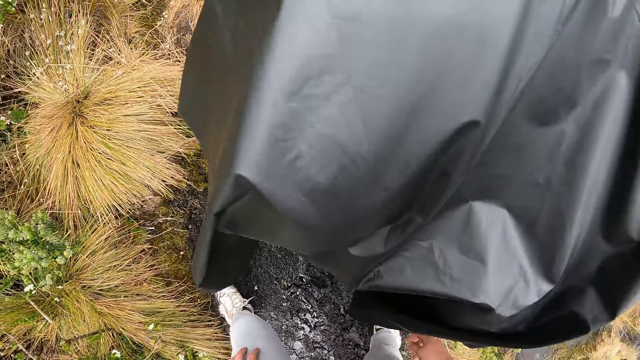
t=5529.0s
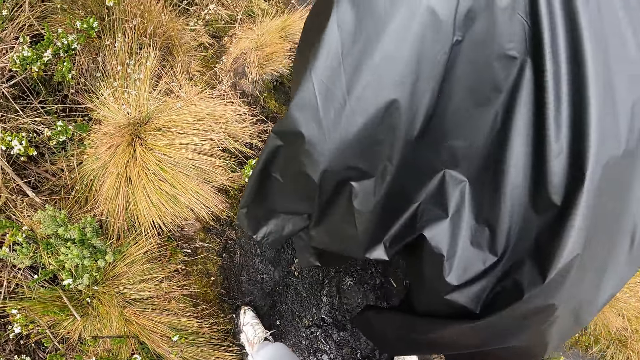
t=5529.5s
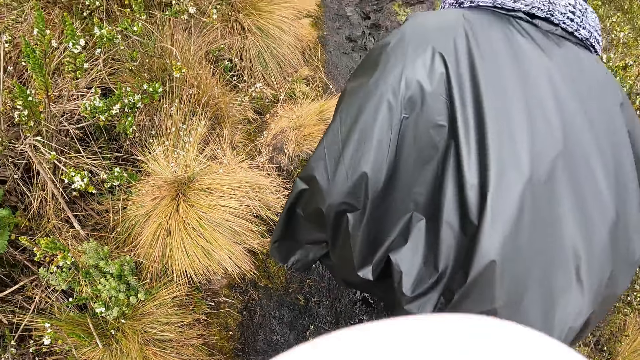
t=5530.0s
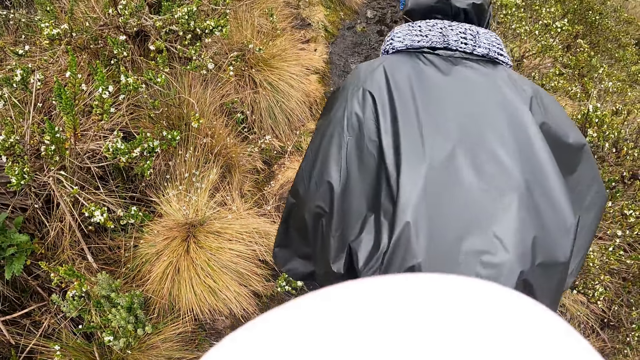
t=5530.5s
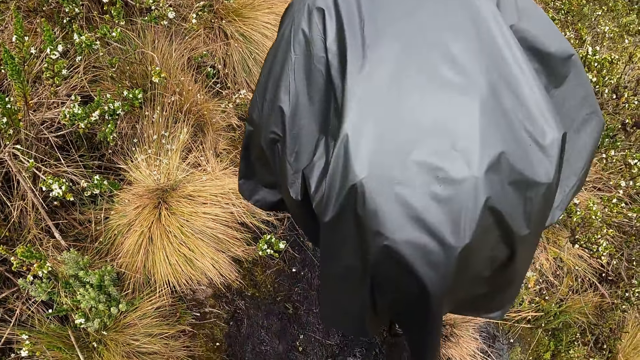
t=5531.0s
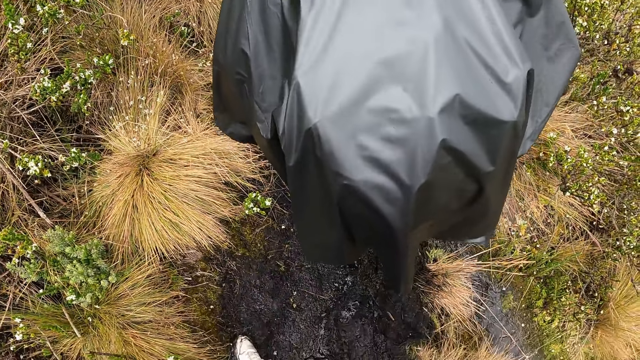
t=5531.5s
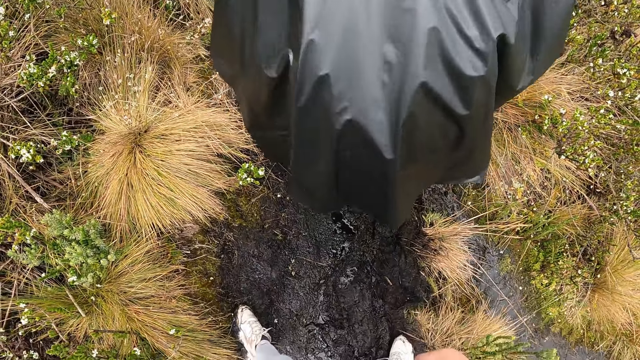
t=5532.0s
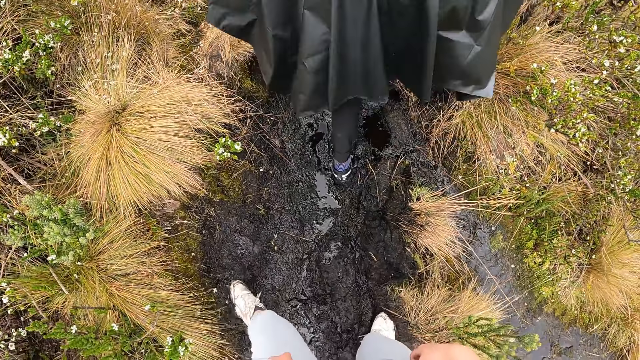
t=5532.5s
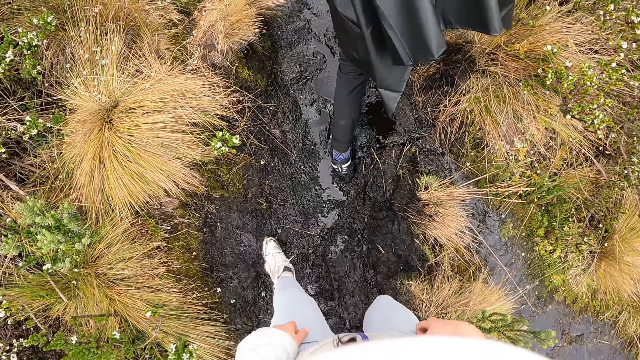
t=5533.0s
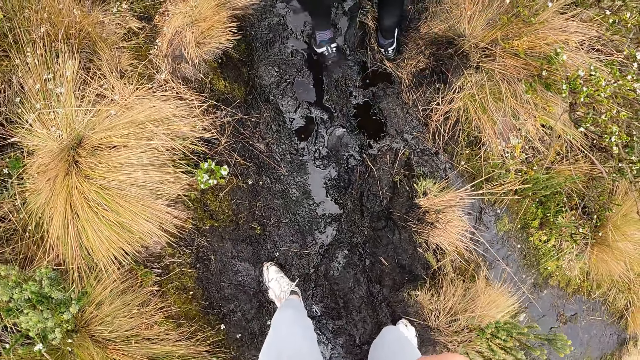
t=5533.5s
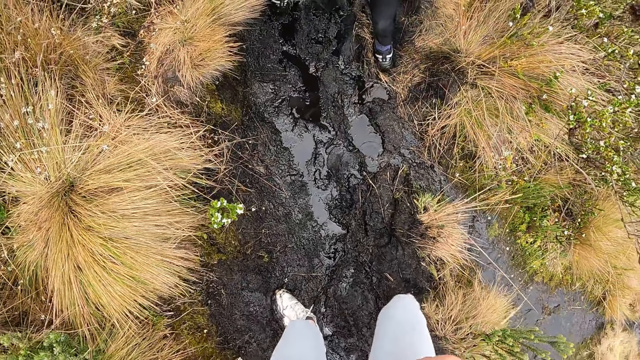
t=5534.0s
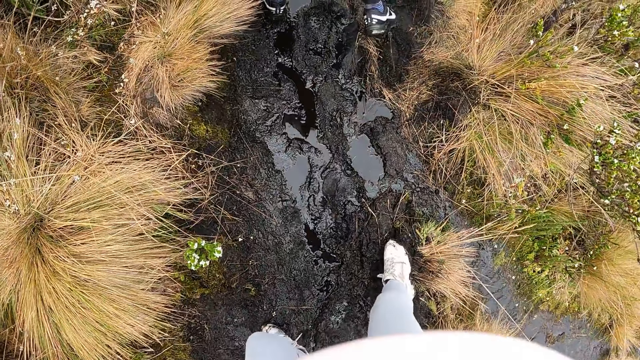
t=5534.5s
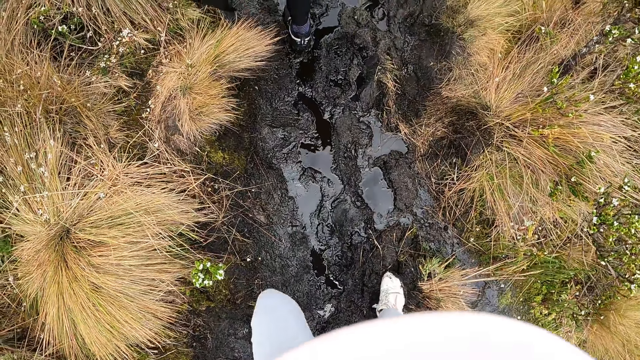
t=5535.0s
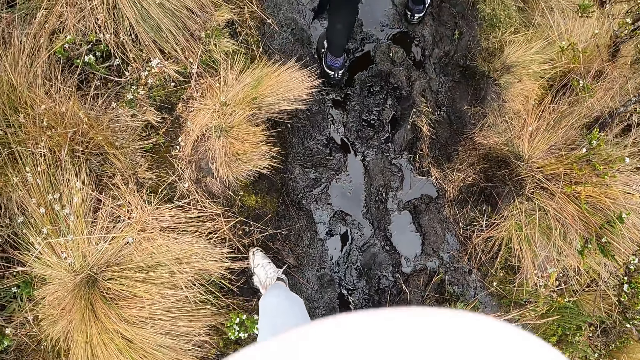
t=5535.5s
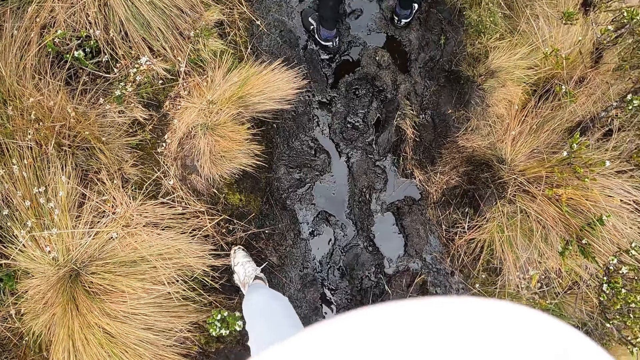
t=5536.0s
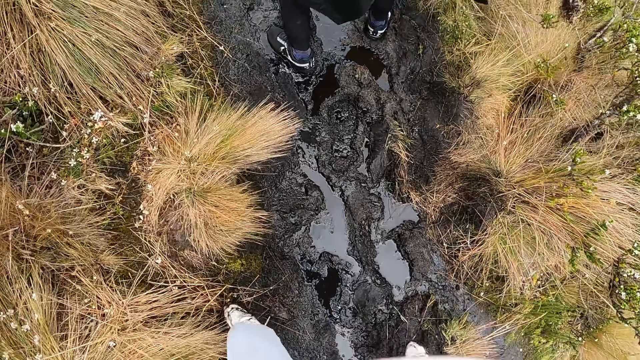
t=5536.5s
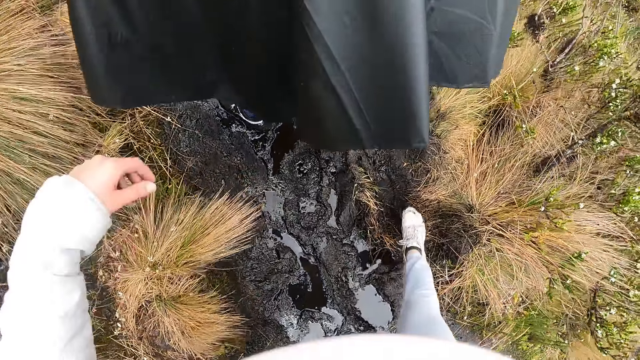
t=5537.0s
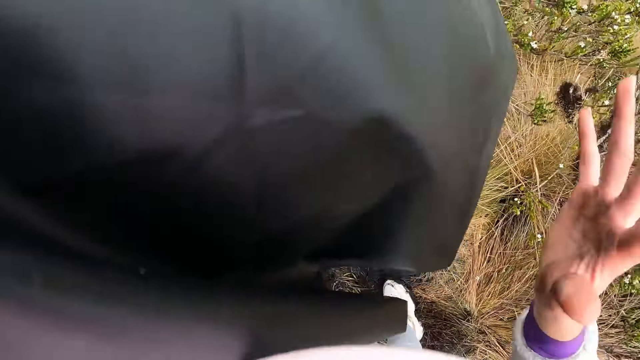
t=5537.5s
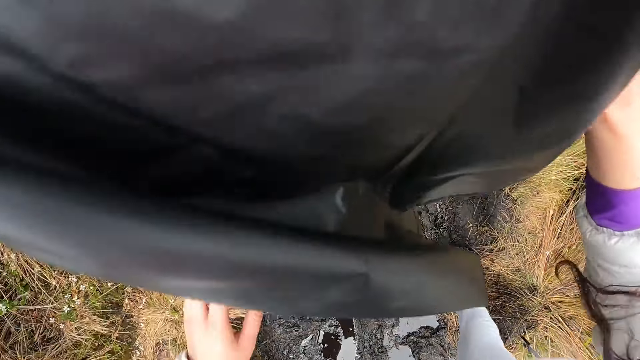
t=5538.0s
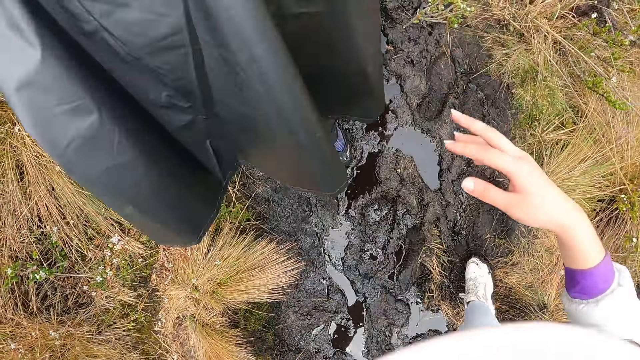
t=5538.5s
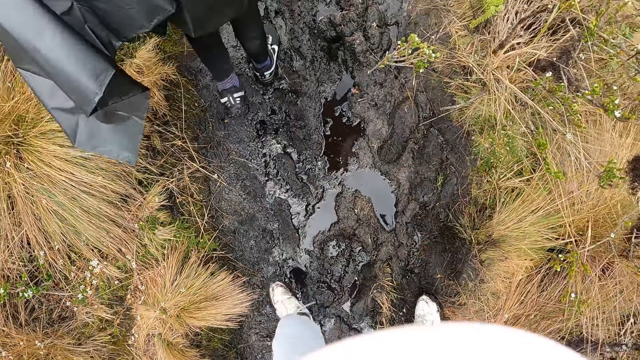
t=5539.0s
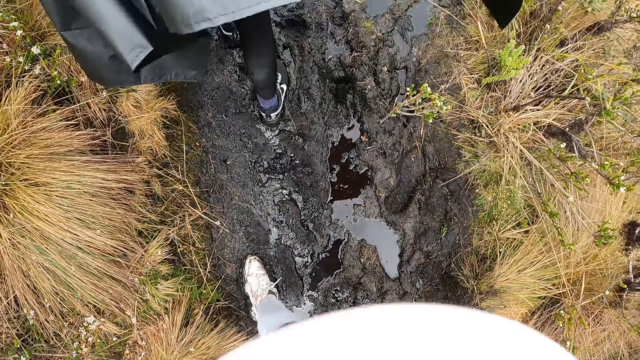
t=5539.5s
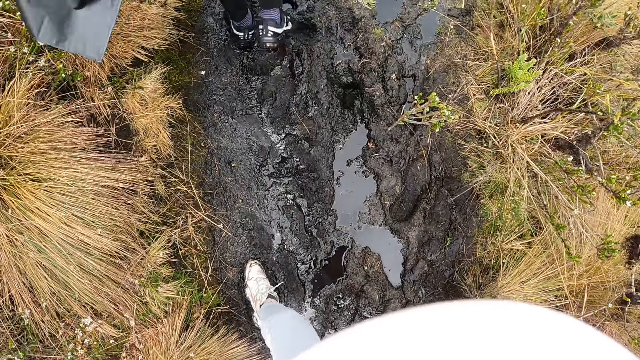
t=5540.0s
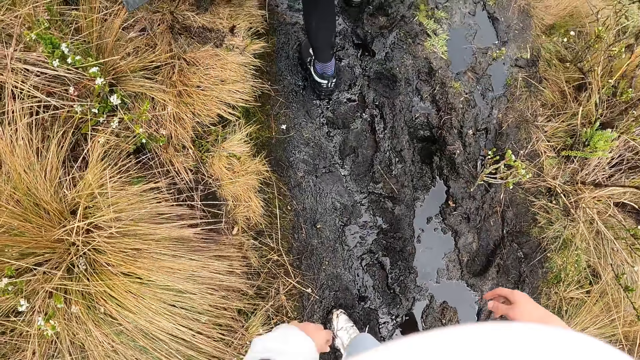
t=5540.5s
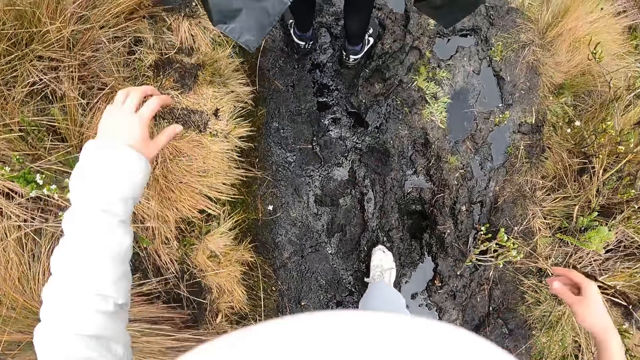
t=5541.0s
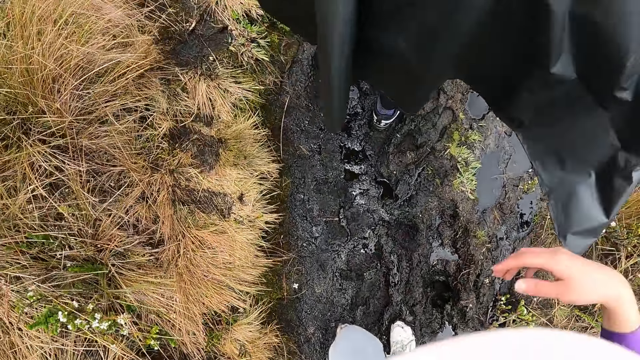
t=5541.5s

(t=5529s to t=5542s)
The camera wearer rests her hands on the back of the man.

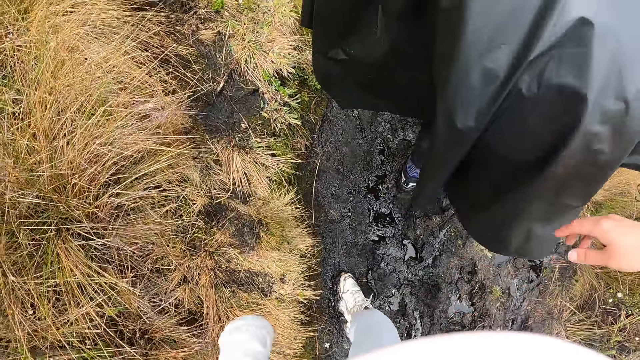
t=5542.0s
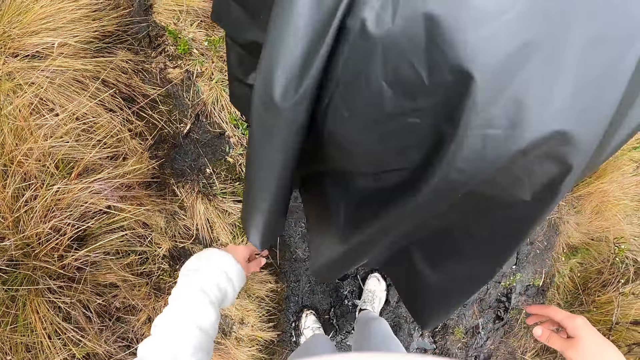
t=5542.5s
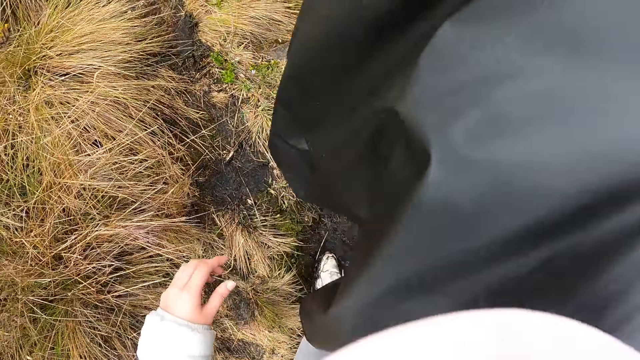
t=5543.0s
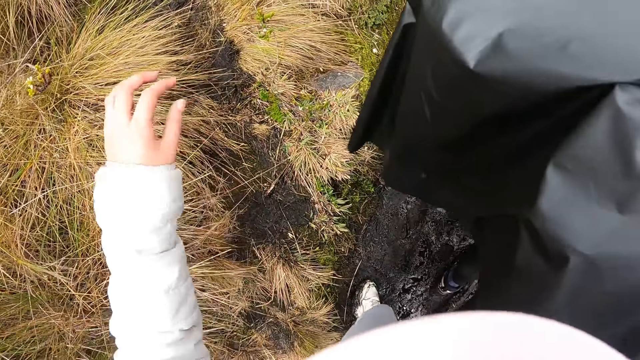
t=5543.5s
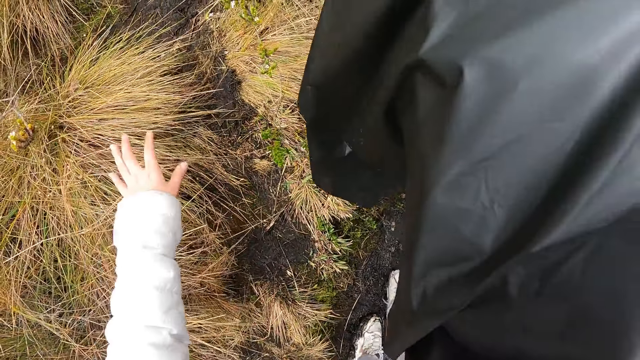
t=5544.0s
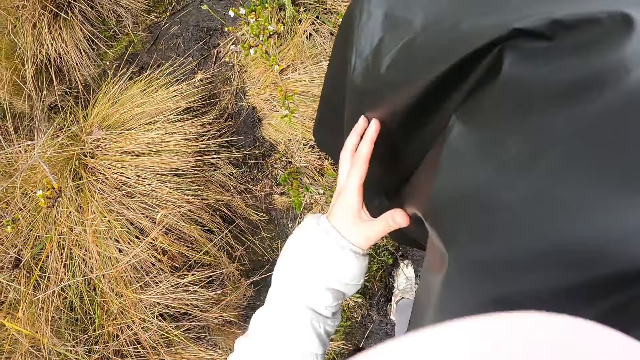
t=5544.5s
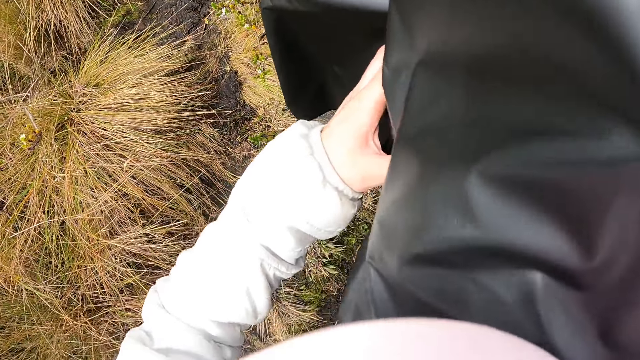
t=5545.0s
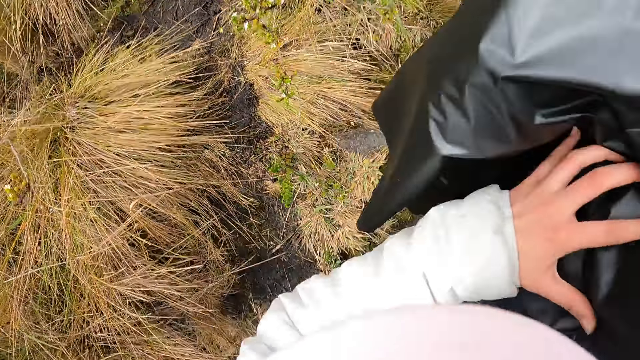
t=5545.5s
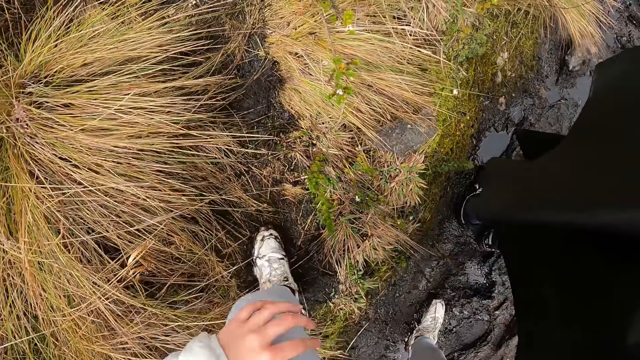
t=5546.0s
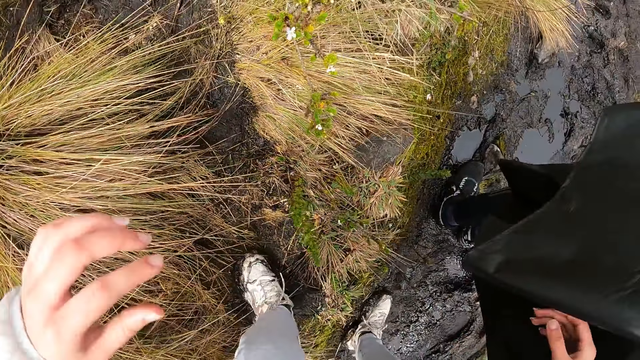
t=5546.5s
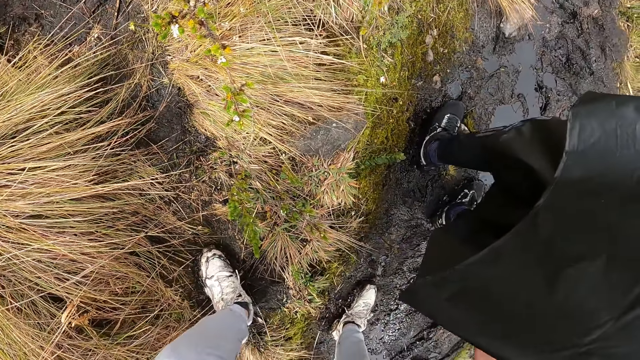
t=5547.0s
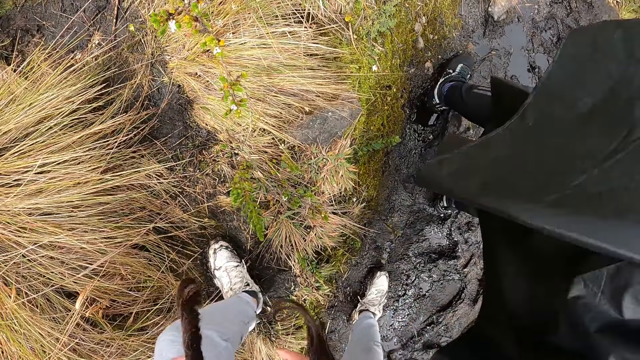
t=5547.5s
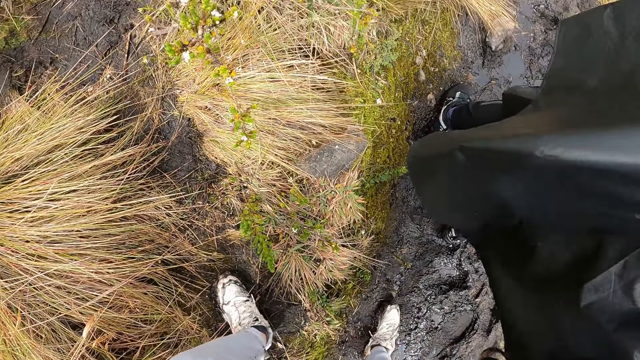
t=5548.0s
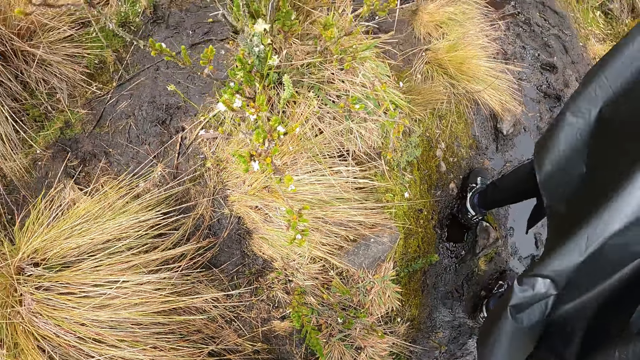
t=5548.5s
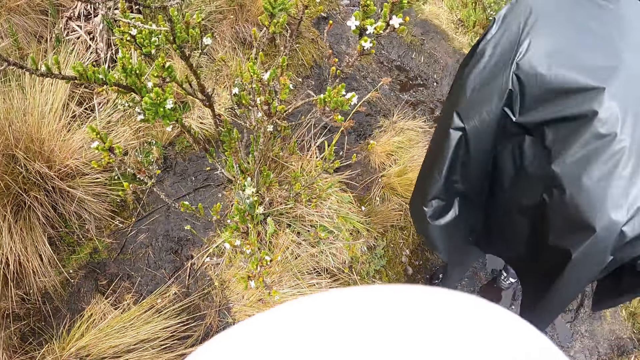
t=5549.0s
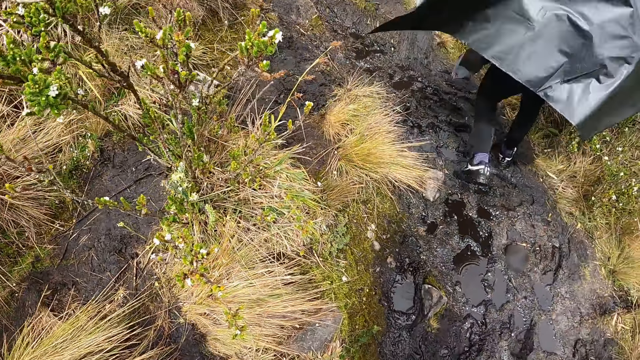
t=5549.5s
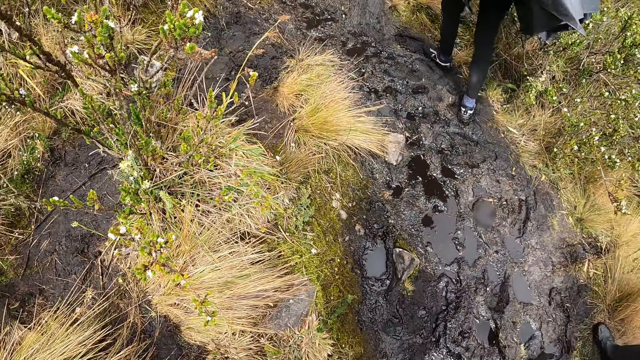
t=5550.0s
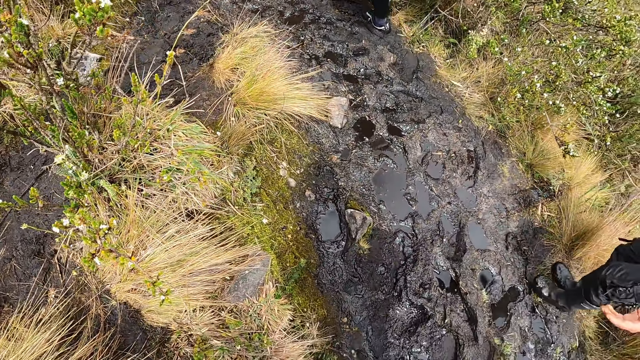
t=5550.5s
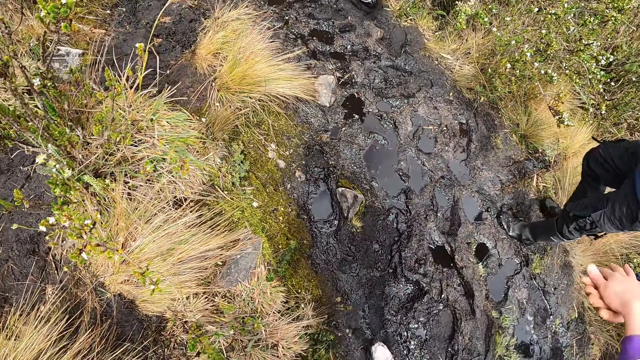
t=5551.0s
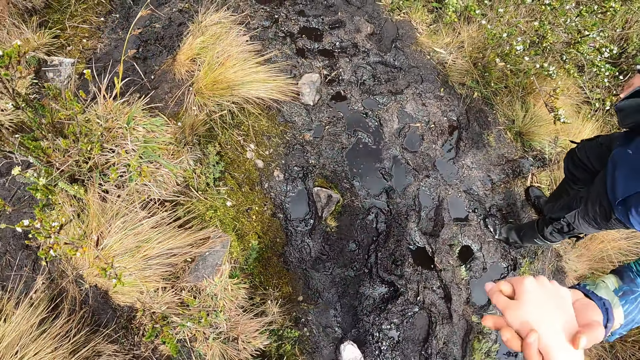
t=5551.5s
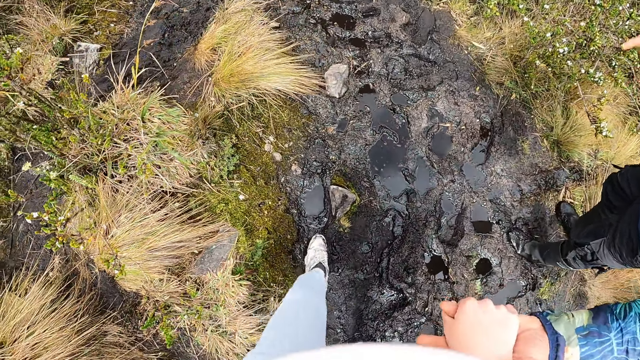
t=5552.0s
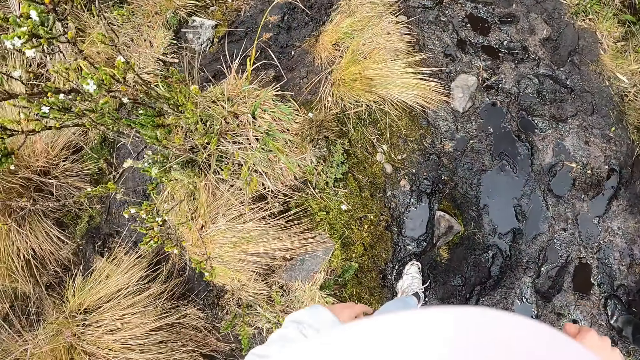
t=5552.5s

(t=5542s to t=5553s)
The camera wearer rests her hands on the back of a man. Another man holds out his left hand. The camera wearer holds onto the other man with her right hand.
